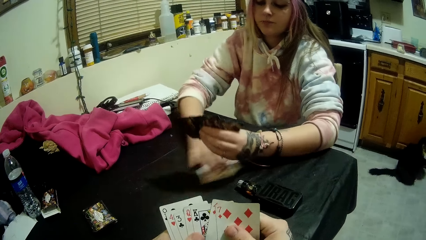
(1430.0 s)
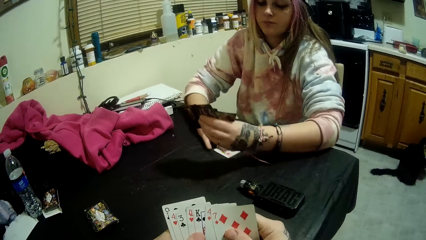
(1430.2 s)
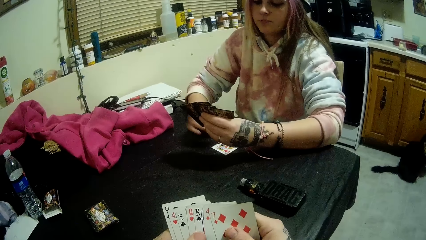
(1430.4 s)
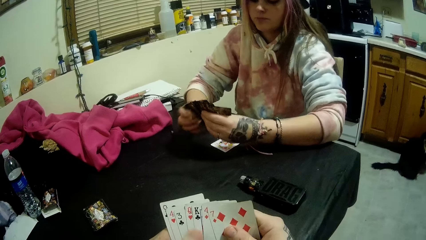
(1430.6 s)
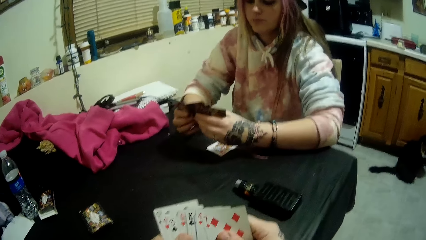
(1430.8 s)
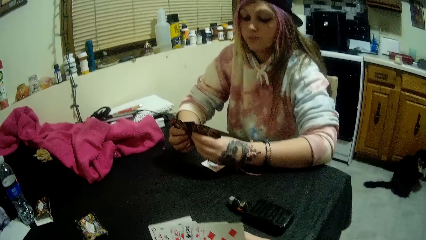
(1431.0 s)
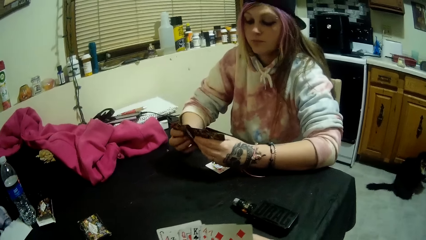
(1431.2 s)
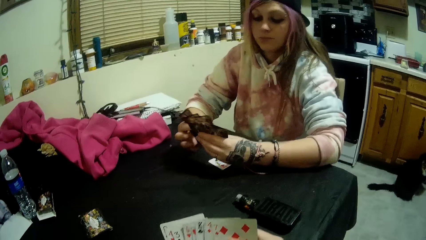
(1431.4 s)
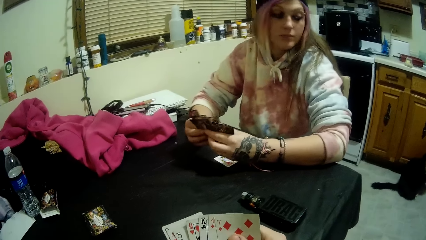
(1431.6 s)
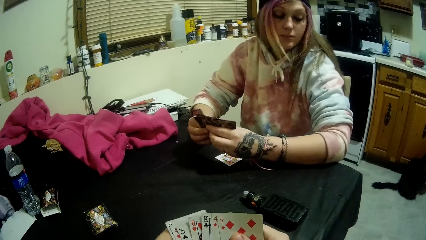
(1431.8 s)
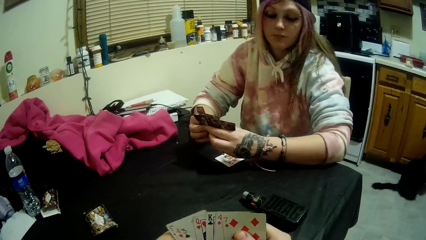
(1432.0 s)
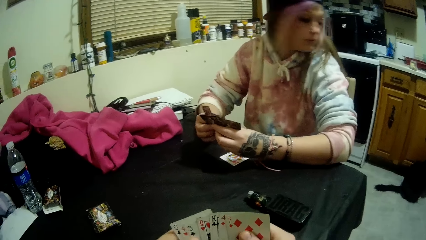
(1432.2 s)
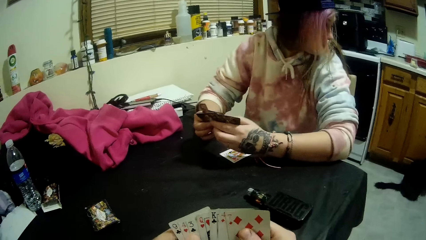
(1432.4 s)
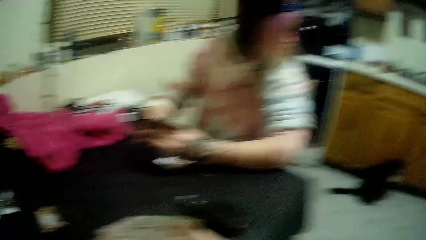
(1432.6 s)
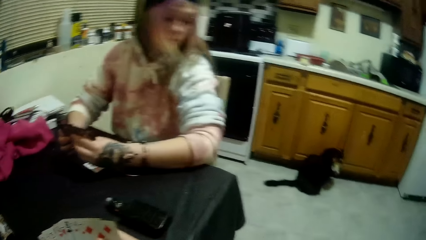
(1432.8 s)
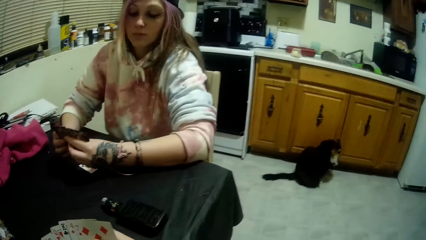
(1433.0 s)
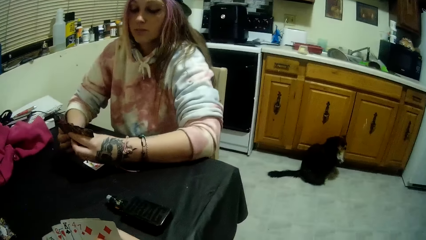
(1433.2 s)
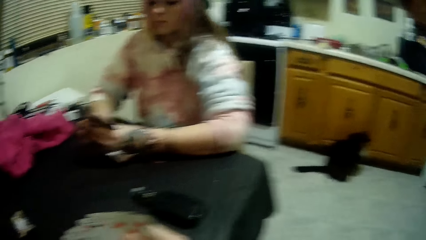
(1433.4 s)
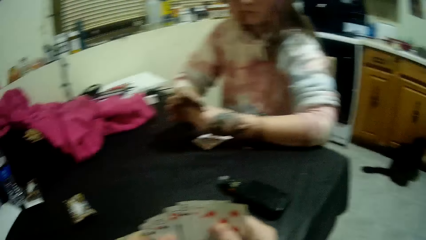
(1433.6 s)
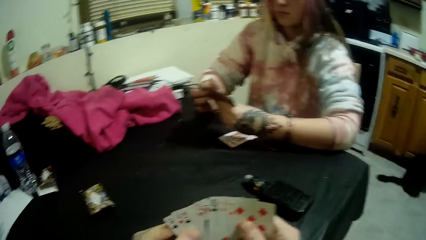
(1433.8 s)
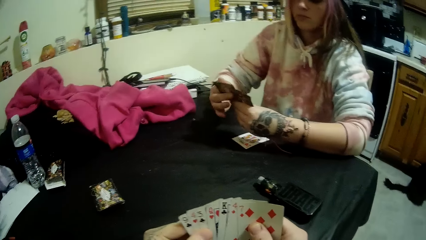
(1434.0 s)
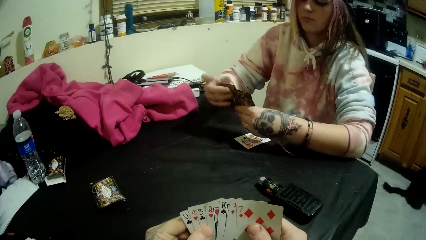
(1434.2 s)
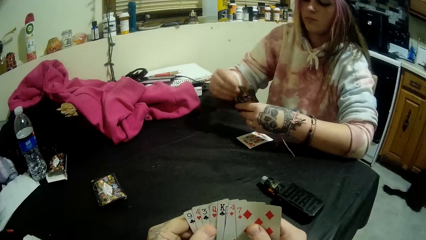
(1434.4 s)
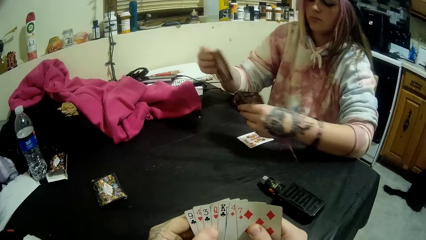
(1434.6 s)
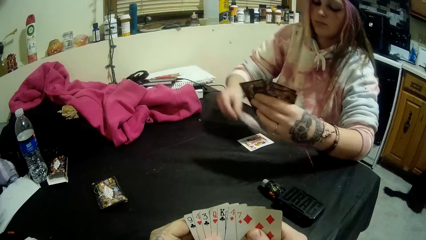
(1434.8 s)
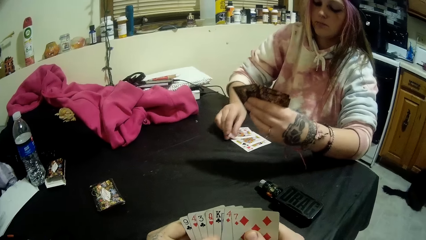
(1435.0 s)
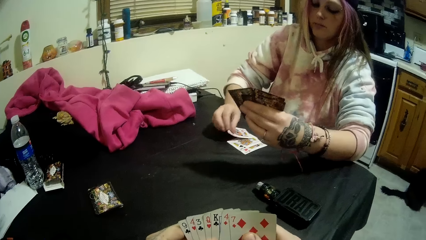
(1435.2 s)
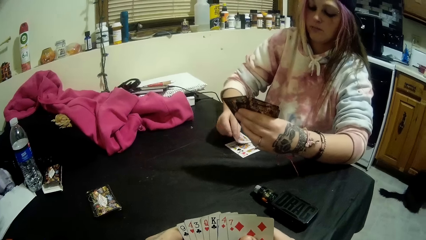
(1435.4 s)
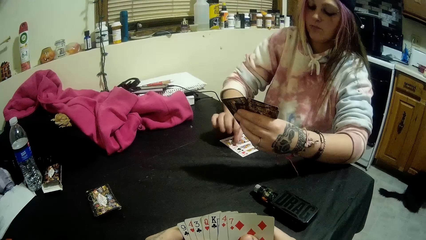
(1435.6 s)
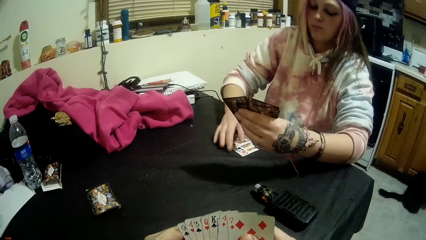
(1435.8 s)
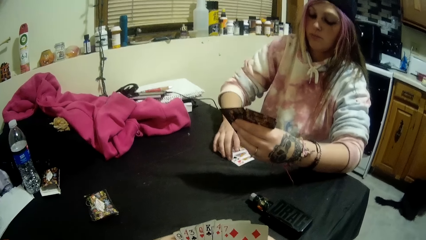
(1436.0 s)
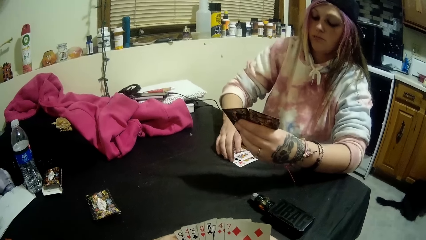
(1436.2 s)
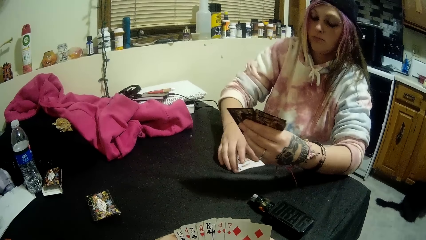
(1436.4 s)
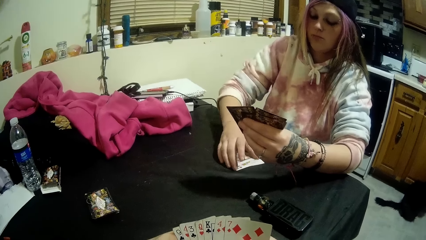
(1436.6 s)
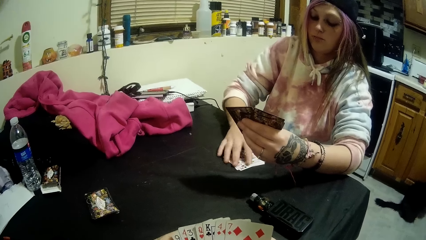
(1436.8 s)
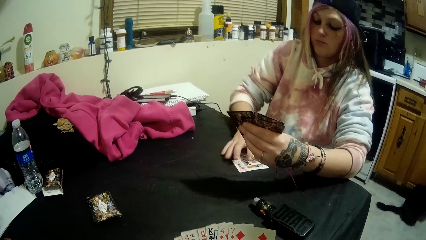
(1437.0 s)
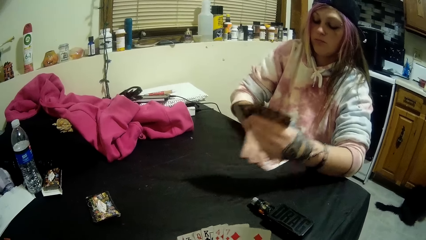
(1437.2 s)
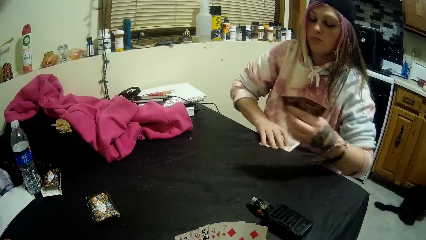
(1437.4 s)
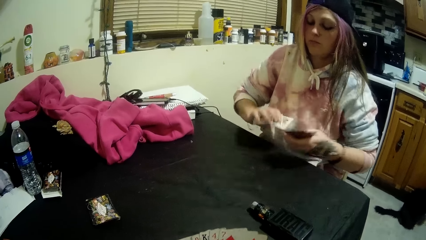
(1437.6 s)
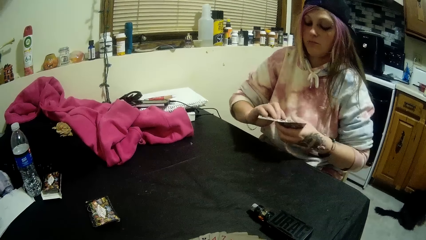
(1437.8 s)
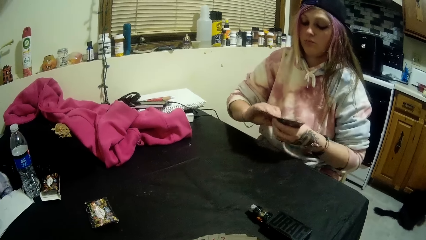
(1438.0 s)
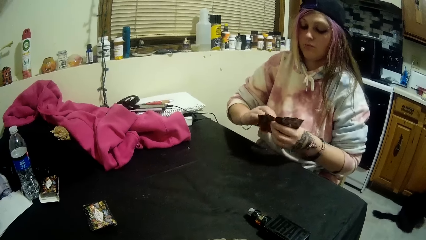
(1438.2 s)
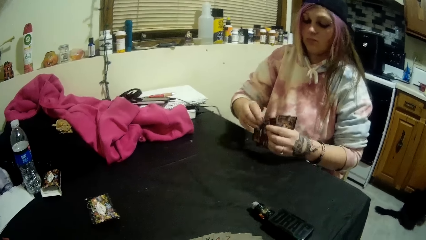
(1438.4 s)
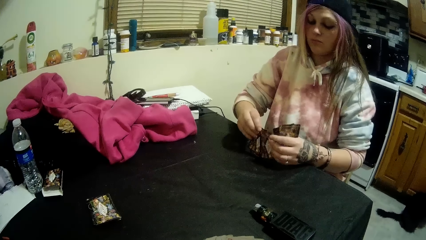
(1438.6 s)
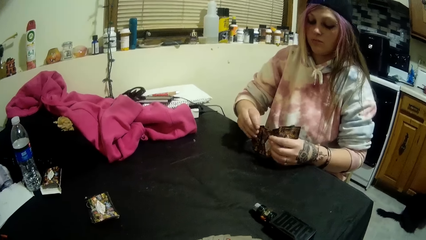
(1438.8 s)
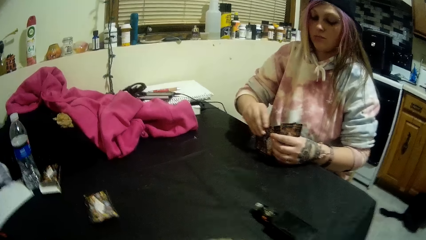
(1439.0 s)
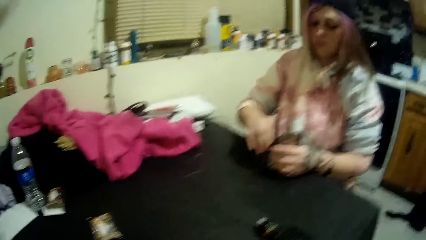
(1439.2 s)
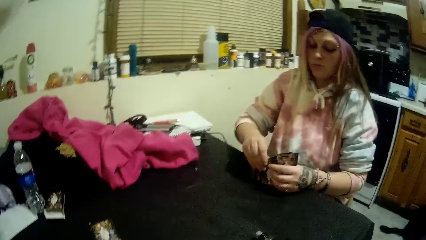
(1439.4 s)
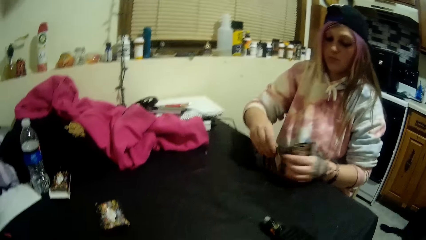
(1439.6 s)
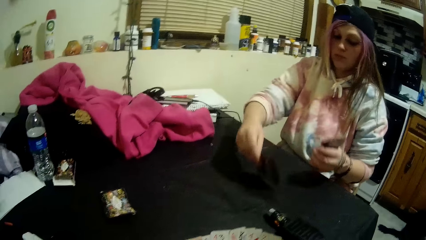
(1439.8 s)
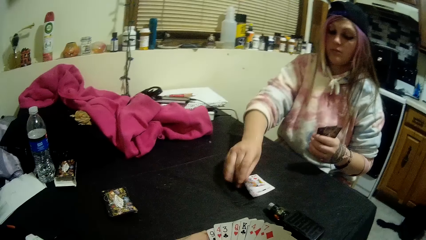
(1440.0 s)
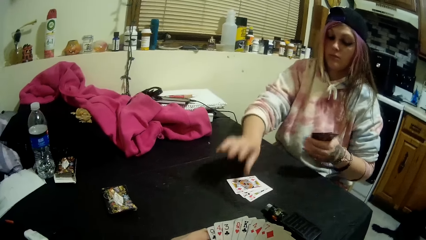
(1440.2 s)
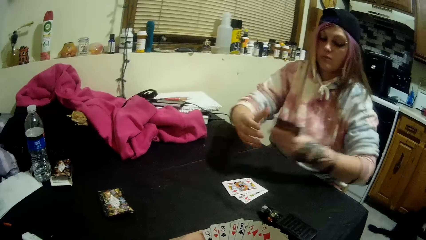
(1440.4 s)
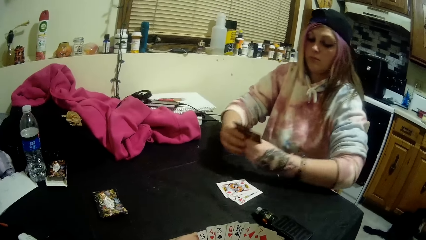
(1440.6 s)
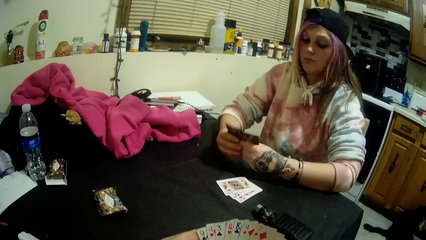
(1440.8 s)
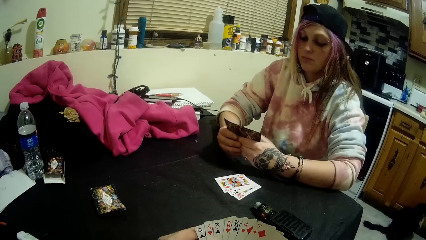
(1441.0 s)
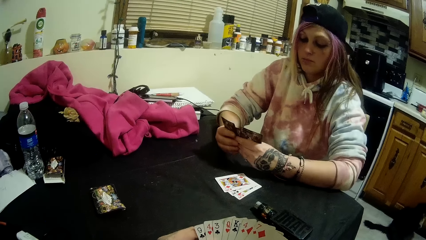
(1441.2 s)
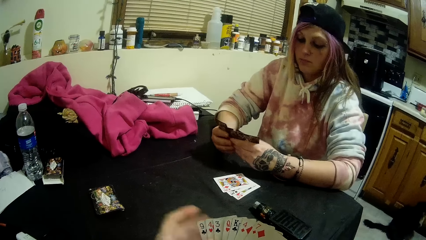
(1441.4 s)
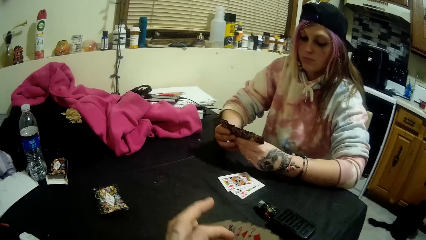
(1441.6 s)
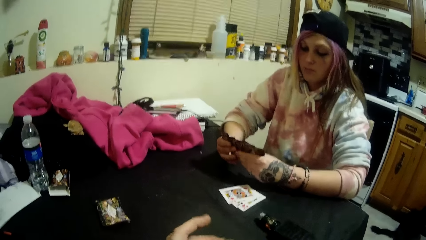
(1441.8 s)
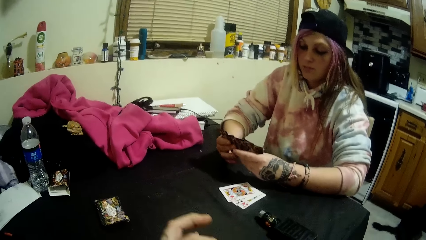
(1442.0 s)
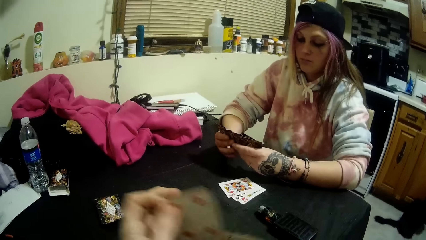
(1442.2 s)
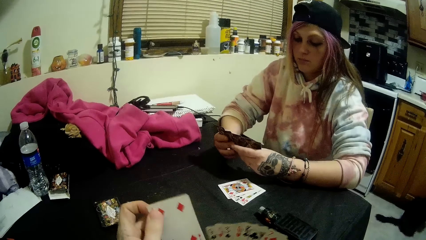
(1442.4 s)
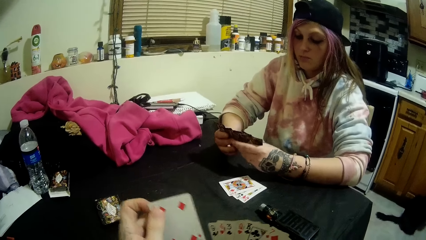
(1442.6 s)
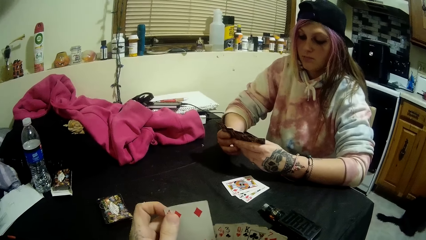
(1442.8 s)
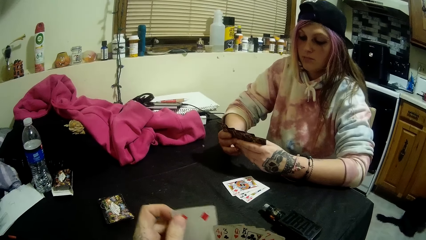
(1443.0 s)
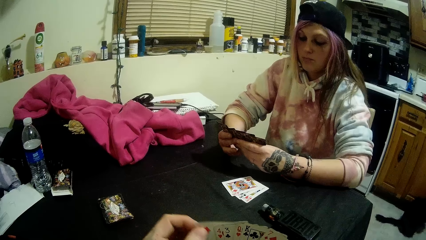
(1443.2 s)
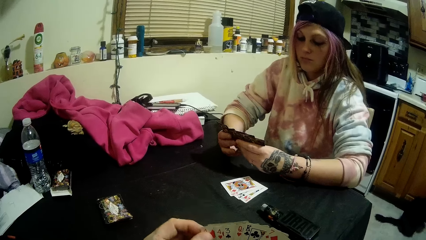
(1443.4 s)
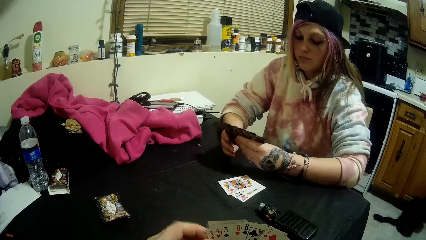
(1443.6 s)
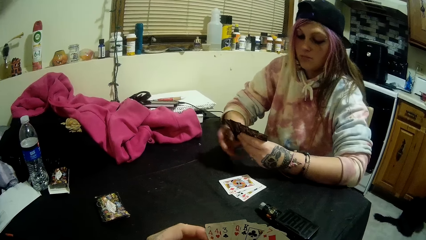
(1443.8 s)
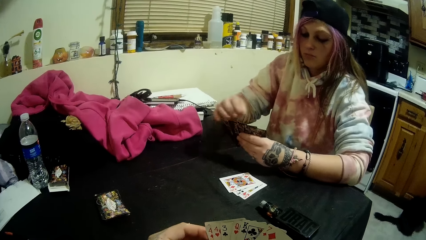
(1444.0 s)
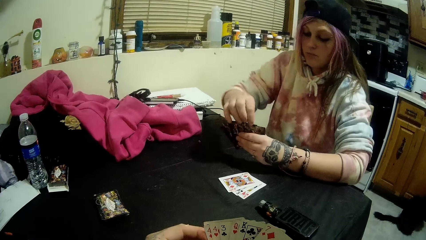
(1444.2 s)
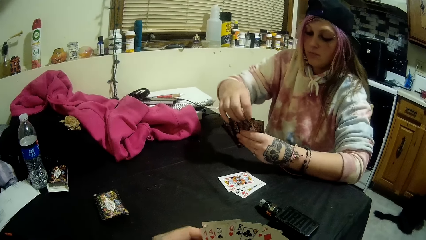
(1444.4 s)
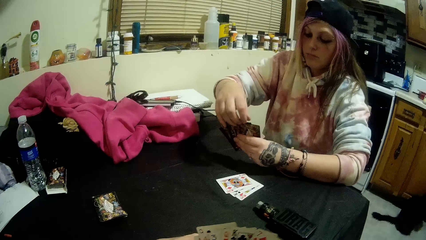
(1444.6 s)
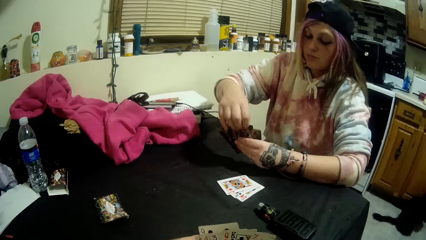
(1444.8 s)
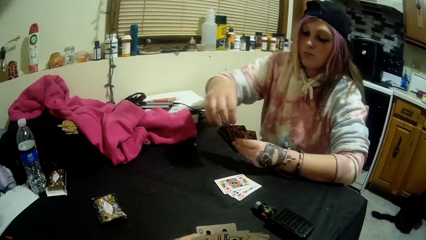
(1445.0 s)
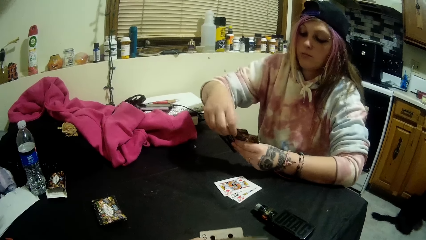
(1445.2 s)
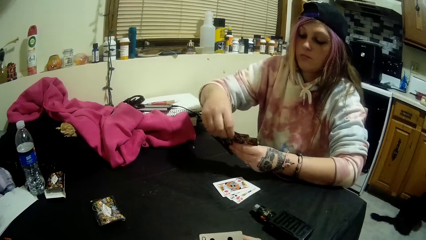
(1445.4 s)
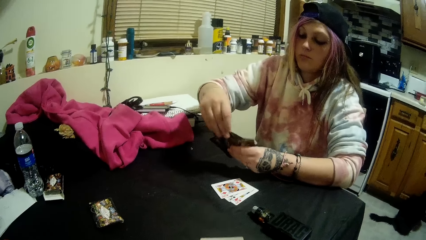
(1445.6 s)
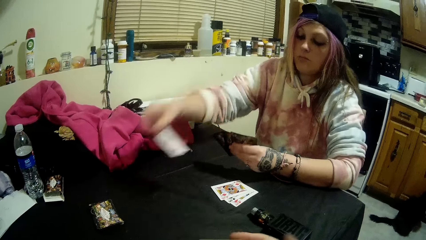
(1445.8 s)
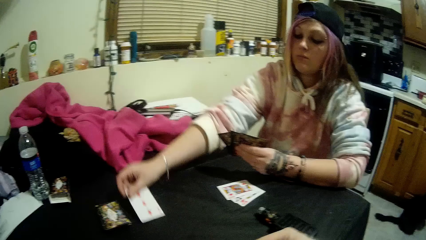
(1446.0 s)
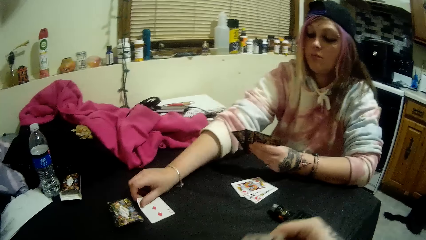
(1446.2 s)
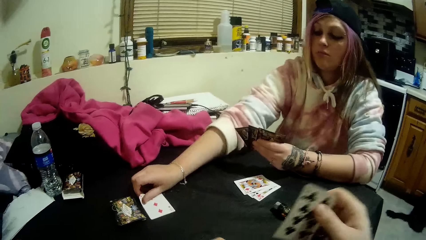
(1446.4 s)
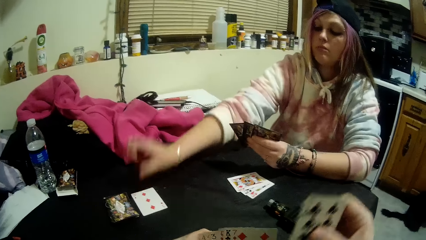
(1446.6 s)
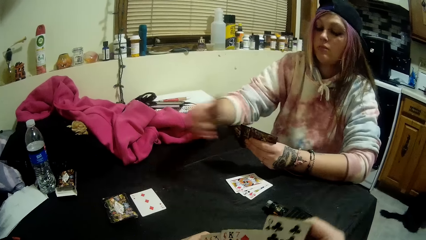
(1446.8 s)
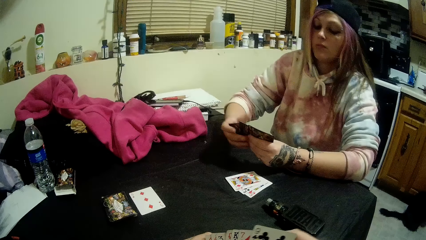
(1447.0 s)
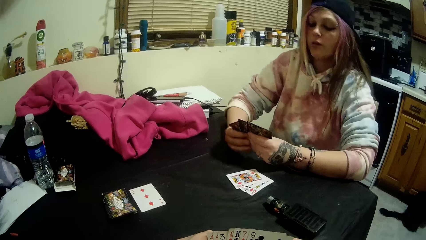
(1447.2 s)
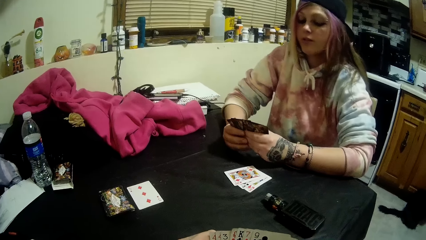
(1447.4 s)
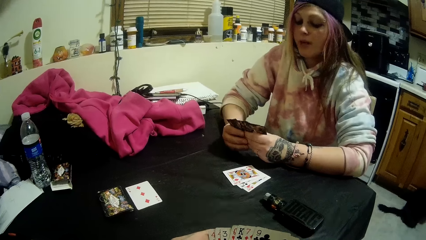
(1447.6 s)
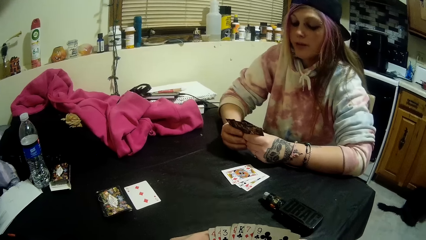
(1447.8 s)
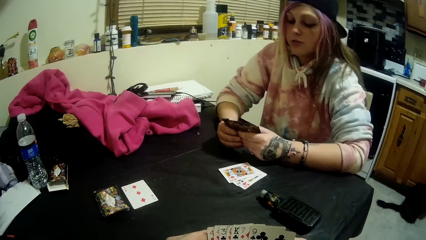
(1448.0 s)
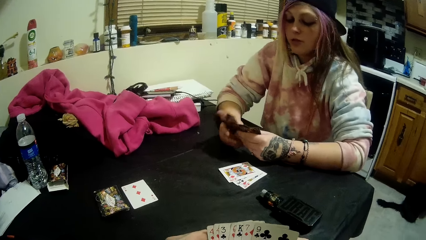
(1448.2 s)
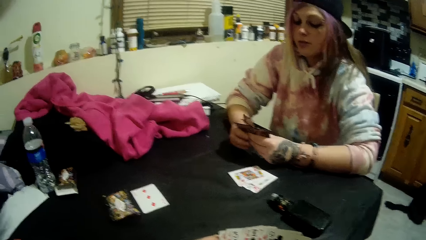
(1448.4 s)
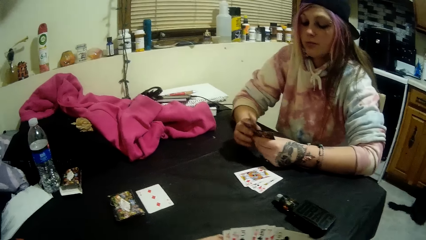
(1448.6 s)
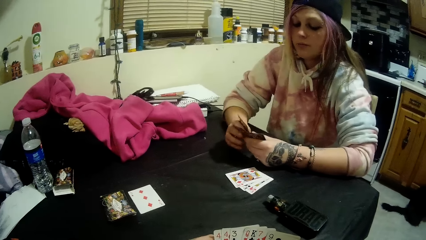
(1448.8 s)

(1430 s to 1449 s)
The lady moves the card on the table with her right hand. She holds the cards in her left hand with both hands and aligns the cards. She drops two cards onto the card on the table with her right hand. She picks the three cards with her right hand and holds the cards with both hands. She drops three cards onto the table with her right hand and holds the cards in her left hand with both hands. The camera wearer shuffles the cards in his right hand with his left hand. The lady drops another card onto the table beside the stack with her right hand. The camera wearer shuffles the cards in his left hand with his right hand. The lady holds the cards in her left hand with both hands. She interacts with the camera wearer.
